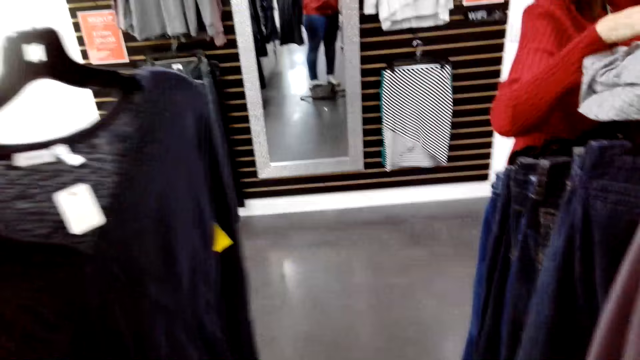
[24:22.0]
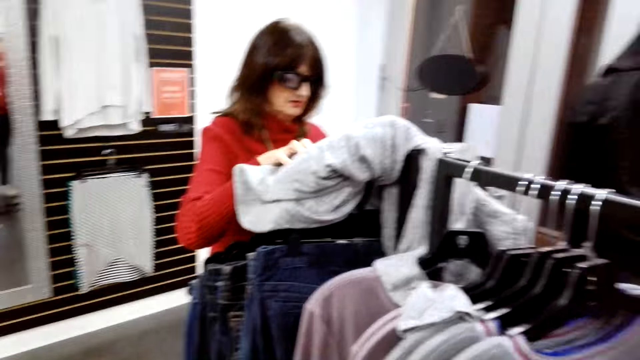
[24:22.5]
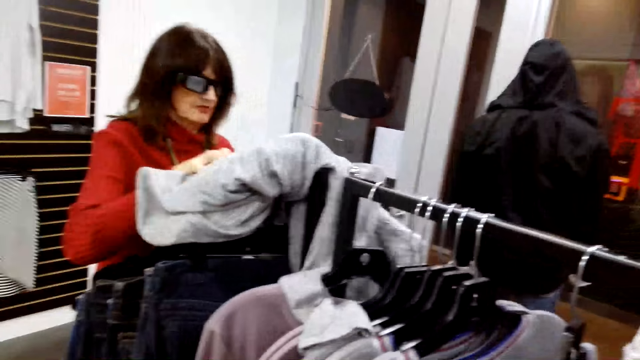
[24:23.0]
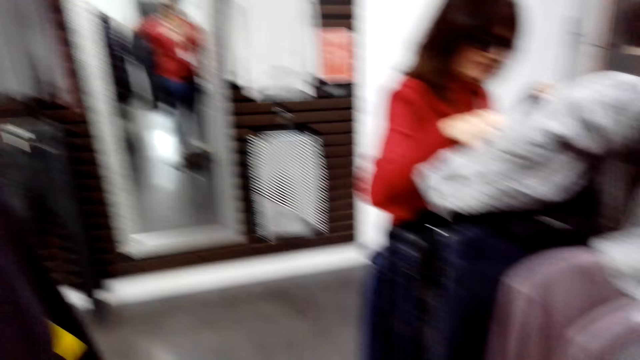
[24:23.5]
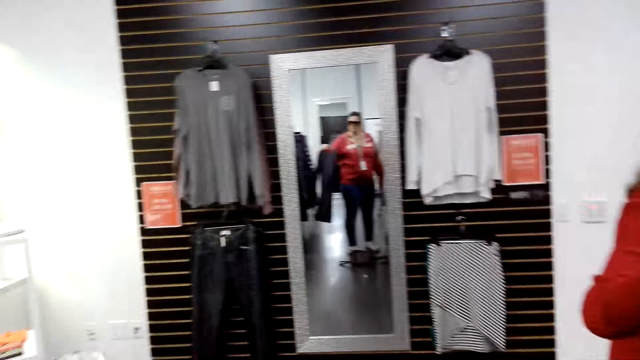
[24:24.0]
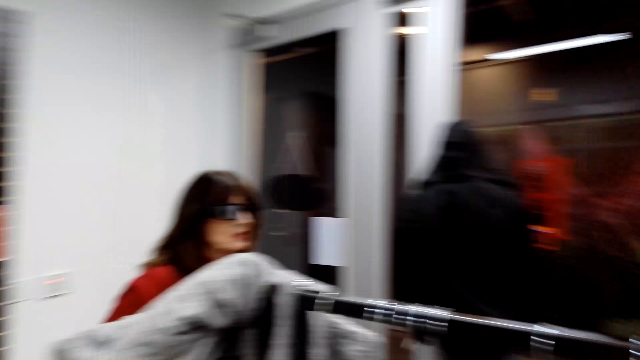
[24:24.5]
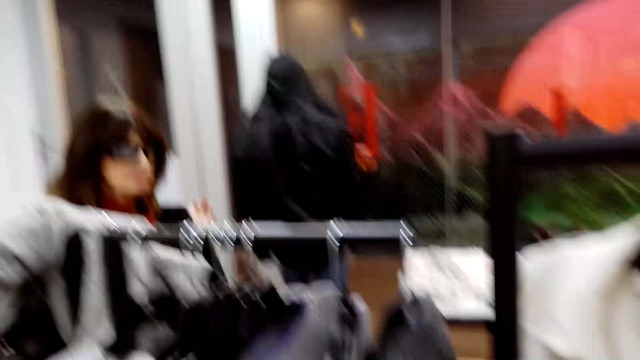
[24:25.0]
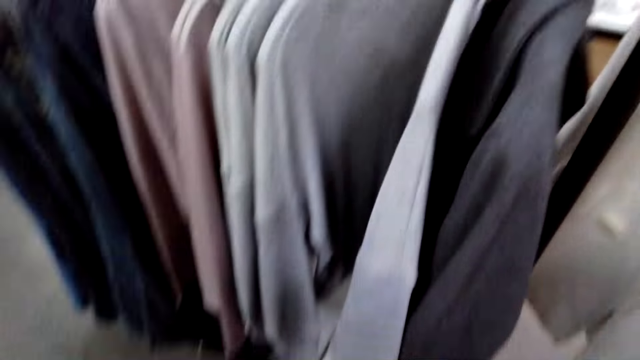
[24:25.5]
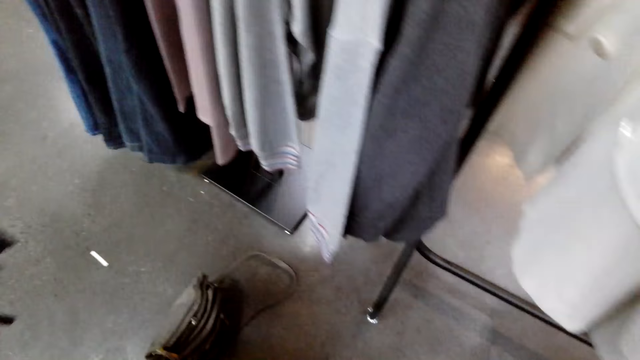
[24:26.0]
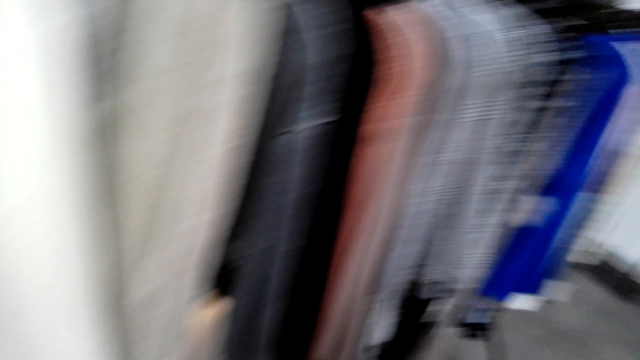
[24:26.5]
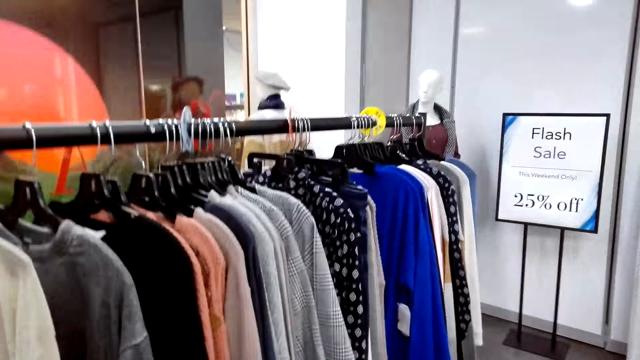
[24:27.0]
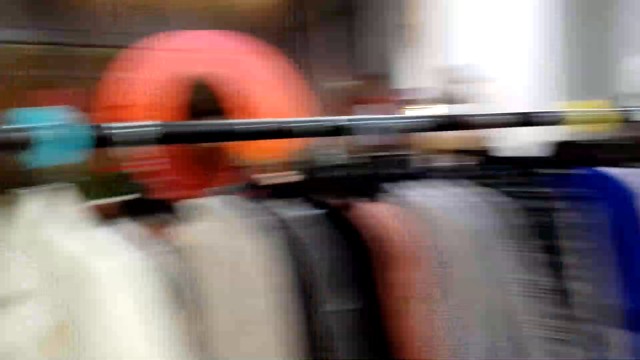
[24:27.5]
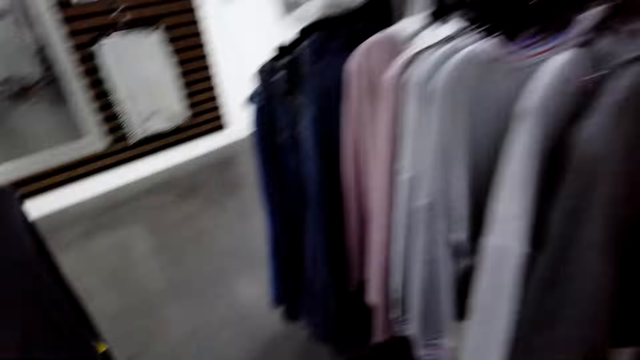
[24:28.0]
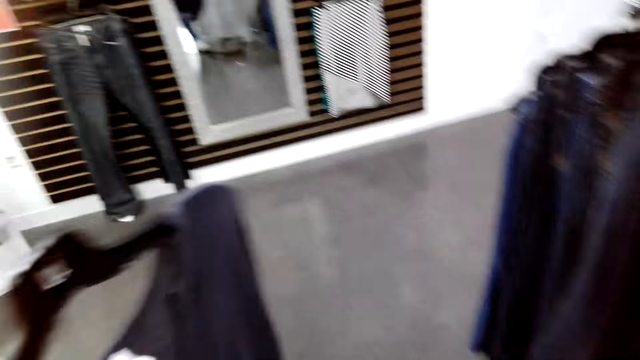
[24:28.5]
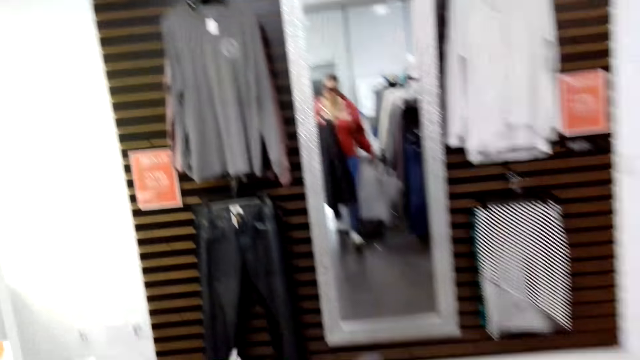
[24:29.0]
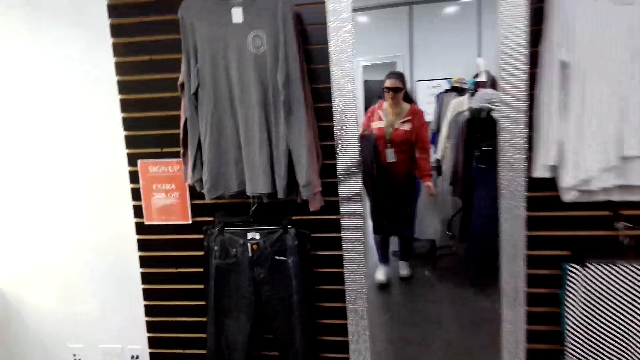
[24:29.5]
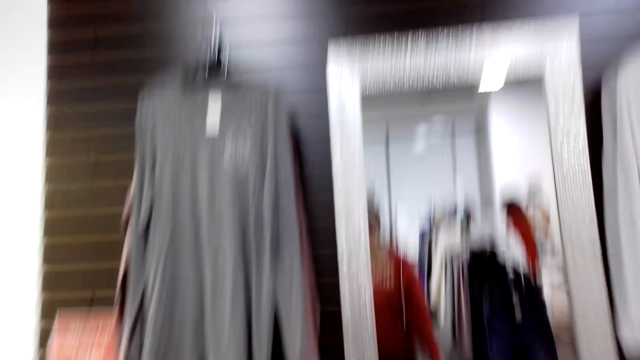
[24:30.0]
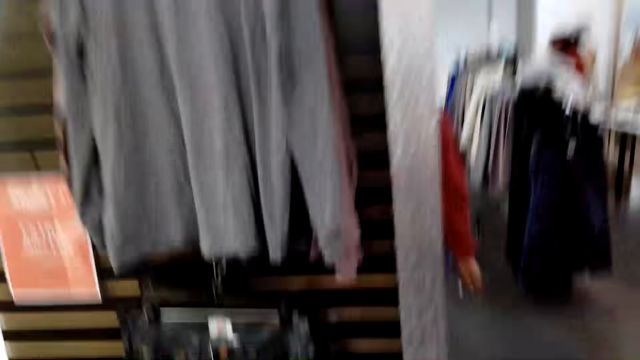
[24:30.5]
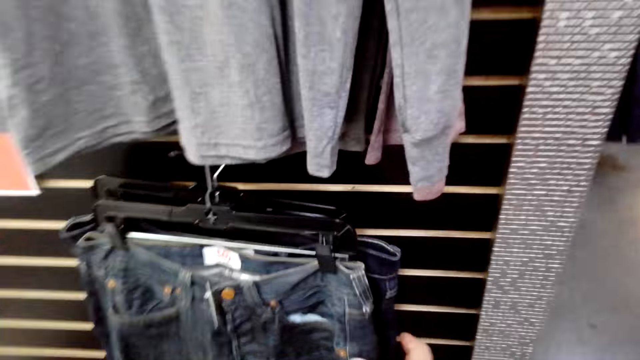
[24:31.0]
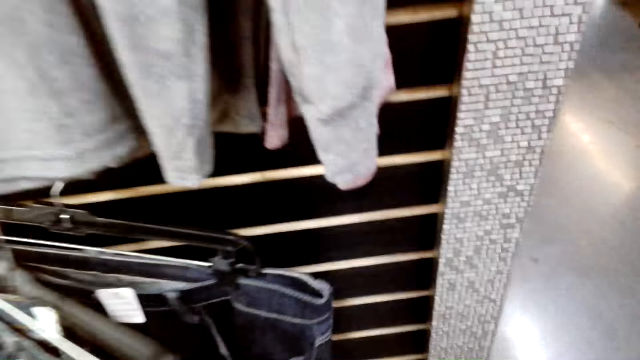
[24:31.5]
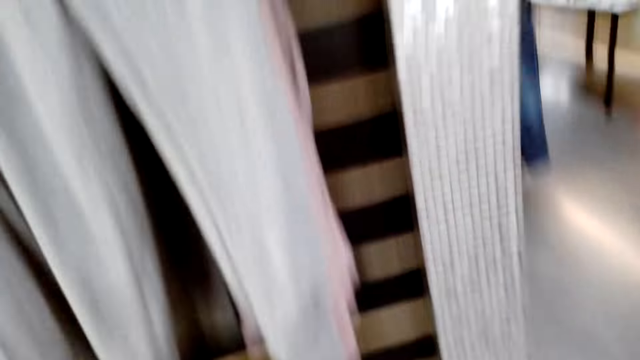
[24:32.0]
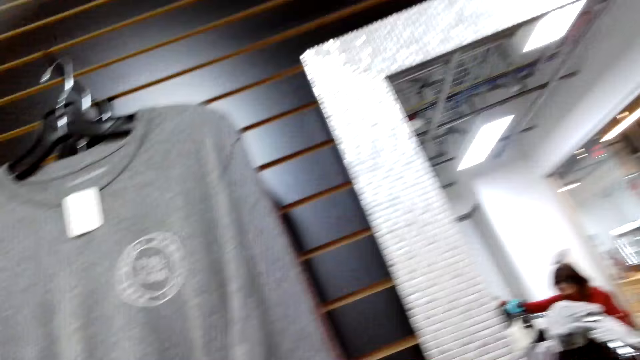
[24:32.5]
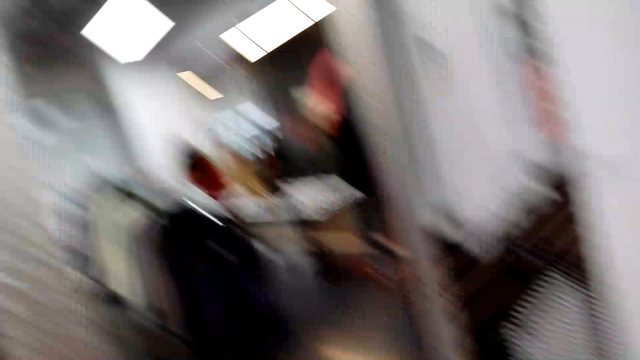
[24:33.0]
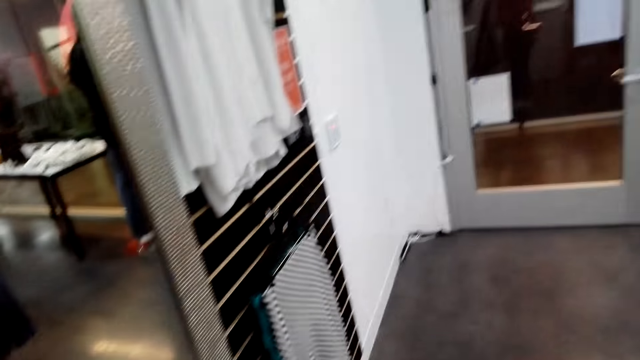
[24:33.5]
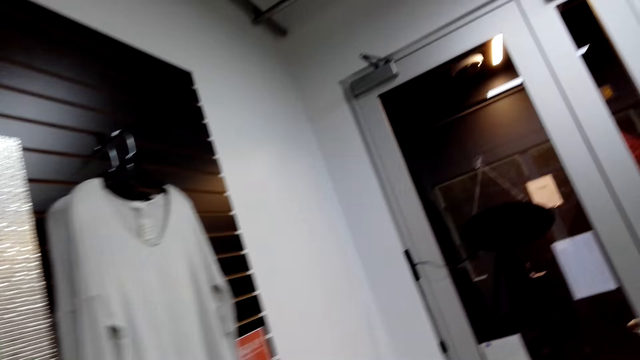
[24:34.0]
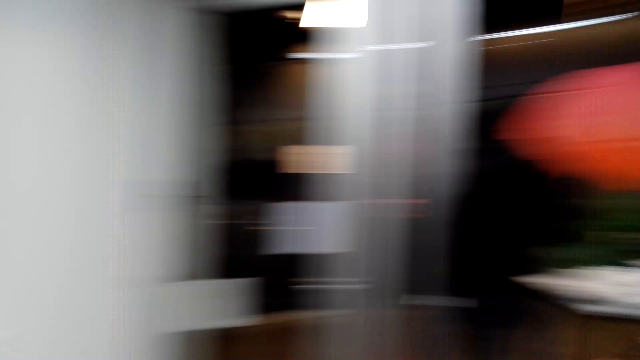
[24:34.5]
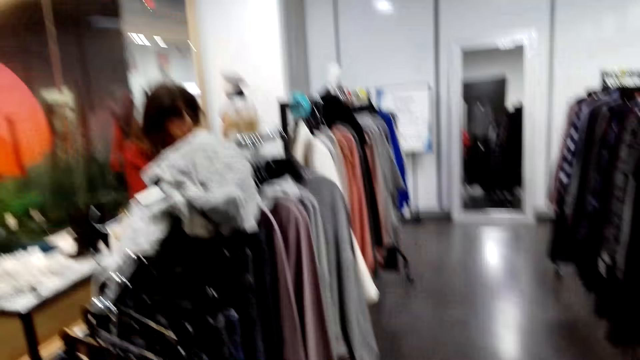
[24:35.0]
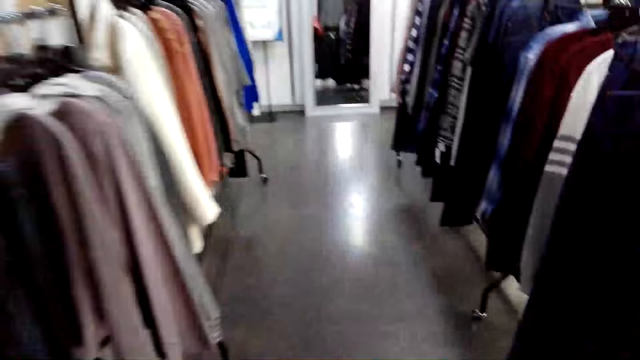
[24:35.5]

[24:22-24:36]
The camera wearer looks at the cloth. They look around the room. They hold the cloth. The lady communicates to the camera wearer. The camera wearer walks around and carries the cloth. They browse through the jeans trousers. They turn around. They walk on the floor.

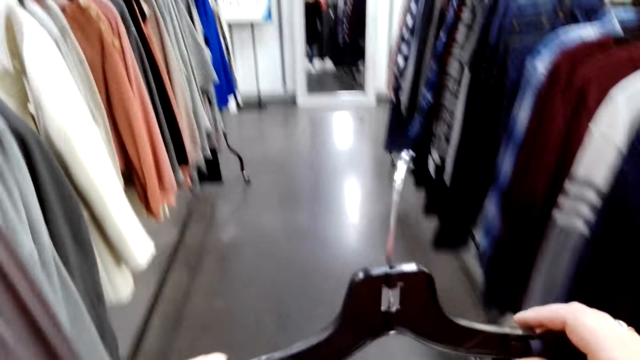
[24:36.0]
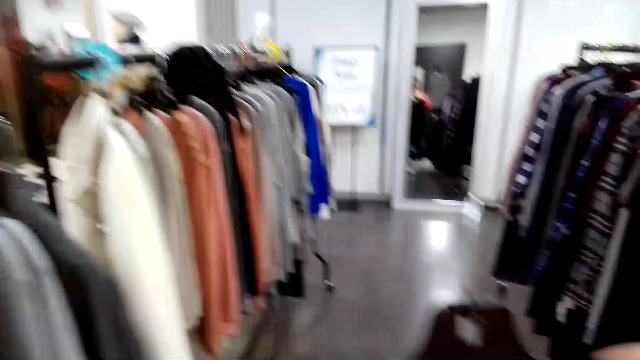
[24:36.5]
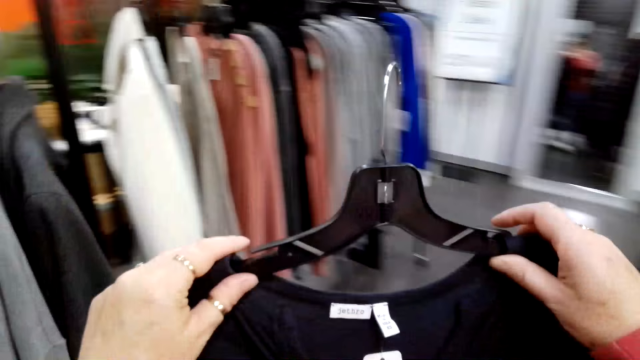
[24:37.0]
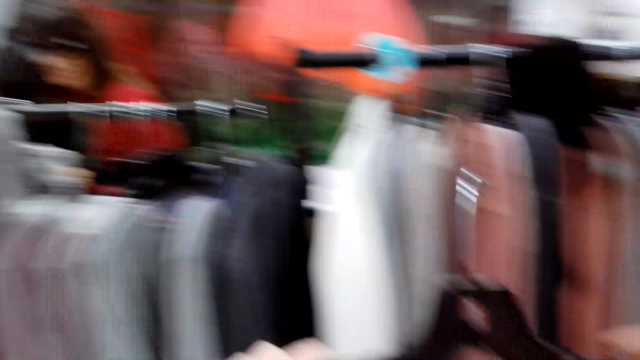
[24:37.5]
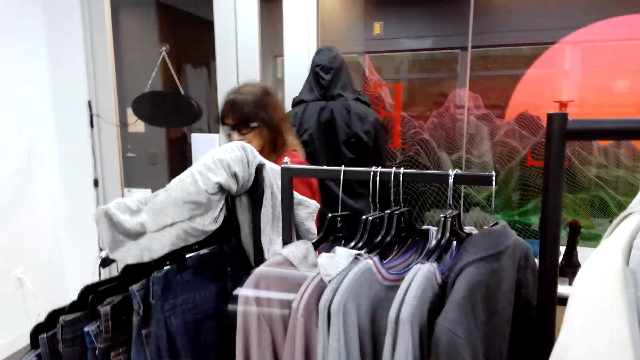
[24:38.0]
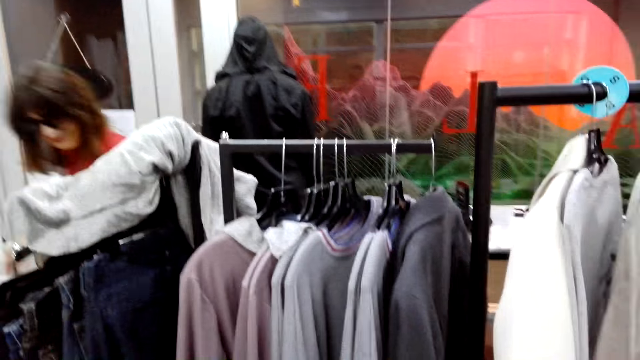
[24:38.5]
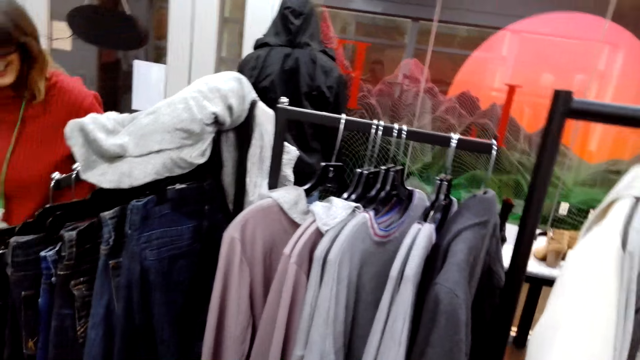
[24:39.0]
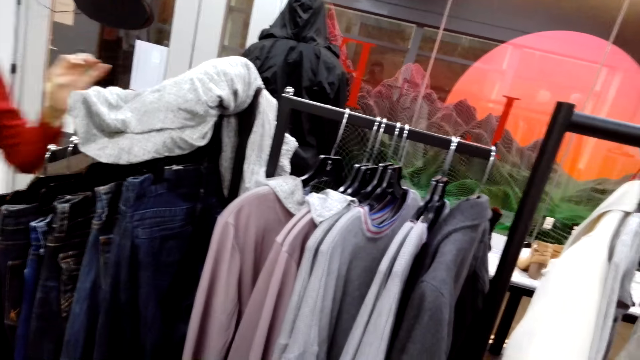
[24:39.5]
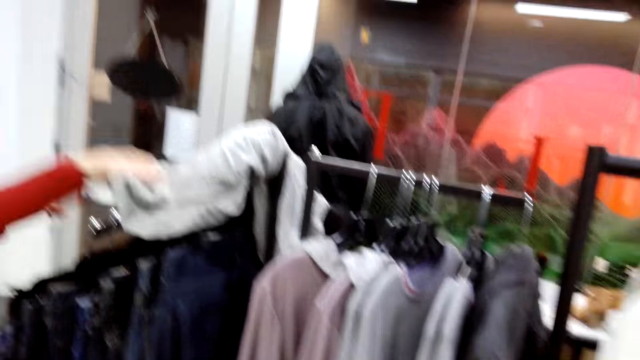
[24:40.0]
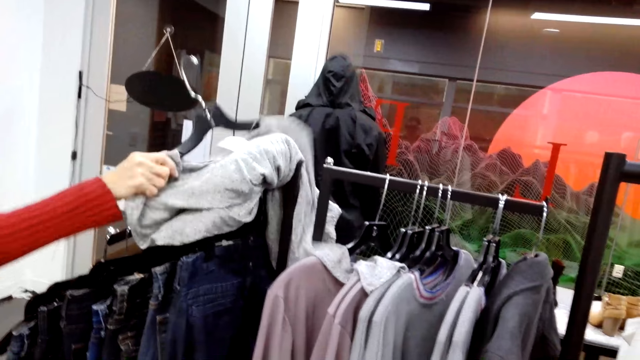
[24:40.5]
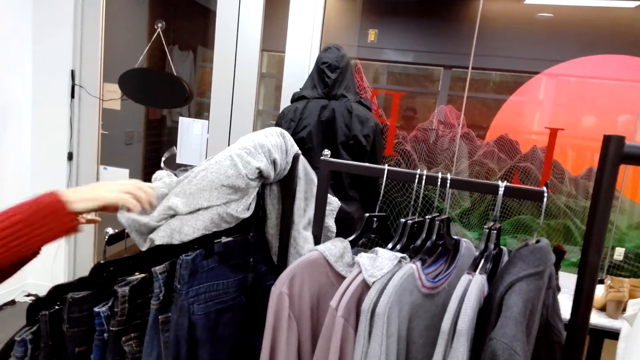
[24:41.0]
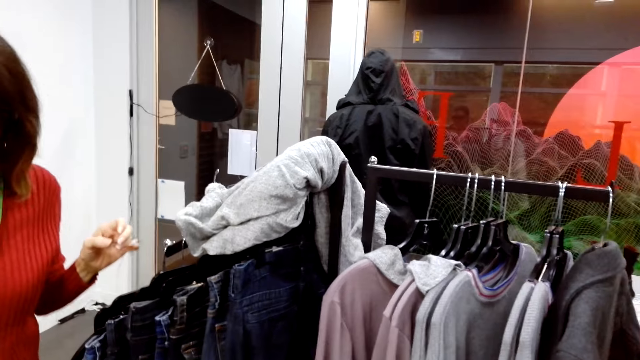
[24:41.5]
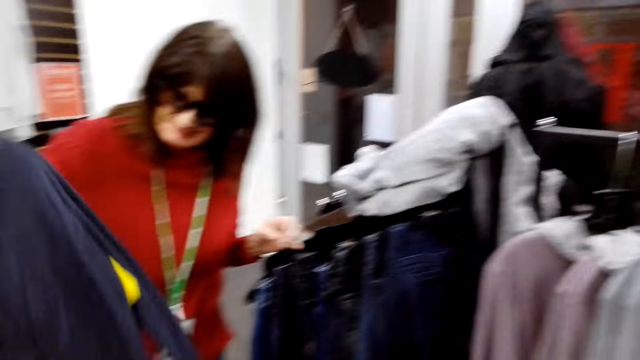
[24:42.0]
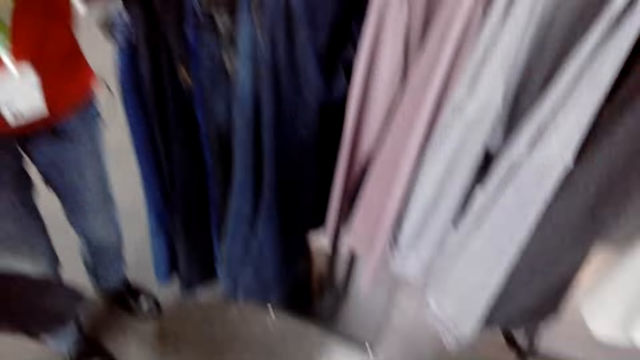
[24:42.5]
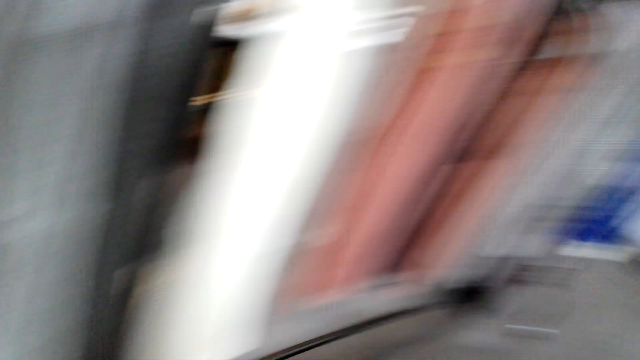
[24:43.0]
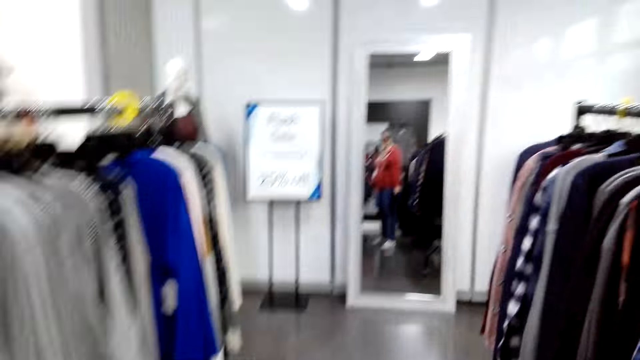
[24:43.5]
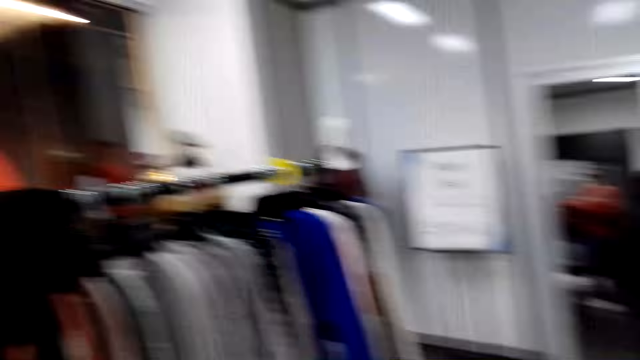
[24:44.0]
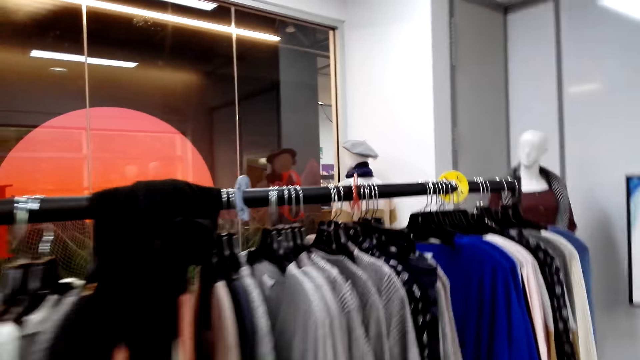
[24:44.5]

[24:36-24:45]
The camera wearer carries the cloth. They put the cloth on a hanger line. They look around. The lady holds the cloth. The lady checks the cloth.
